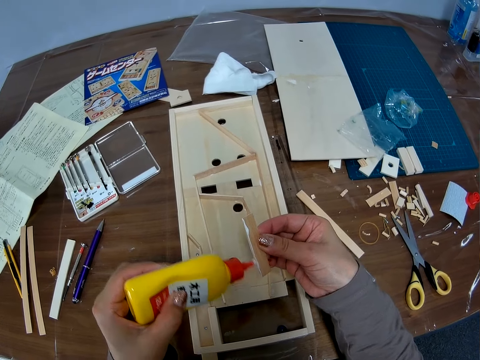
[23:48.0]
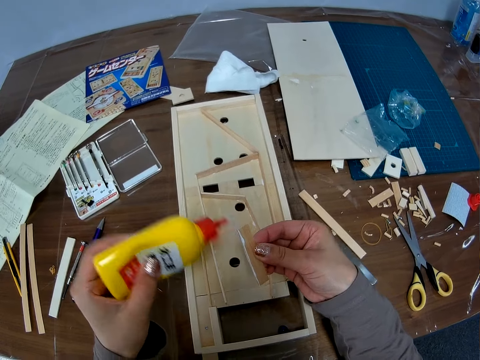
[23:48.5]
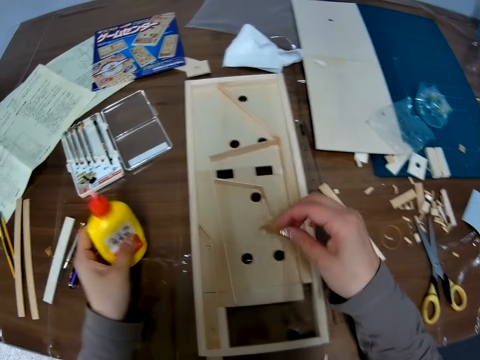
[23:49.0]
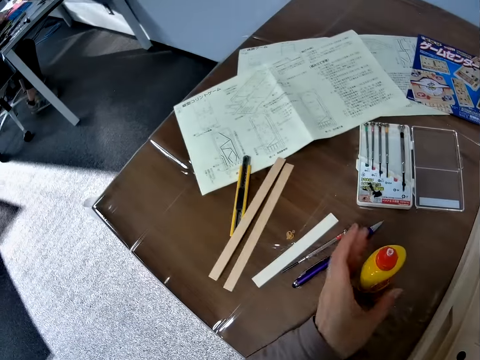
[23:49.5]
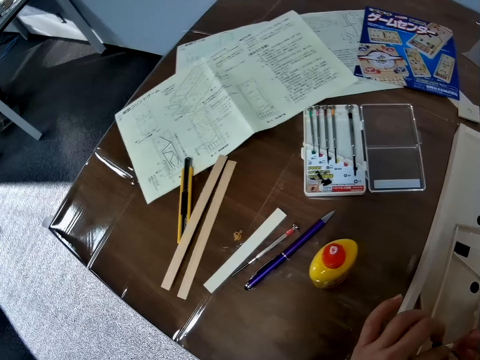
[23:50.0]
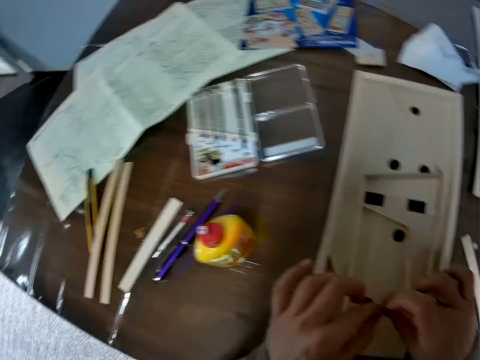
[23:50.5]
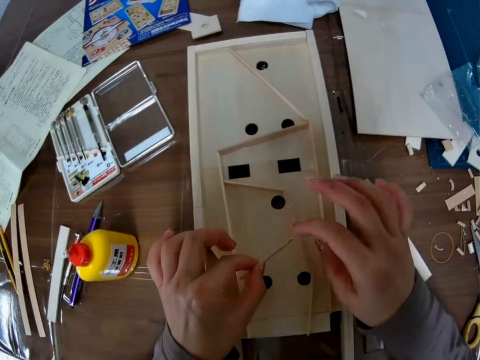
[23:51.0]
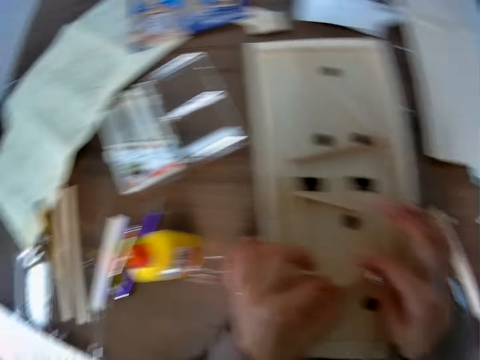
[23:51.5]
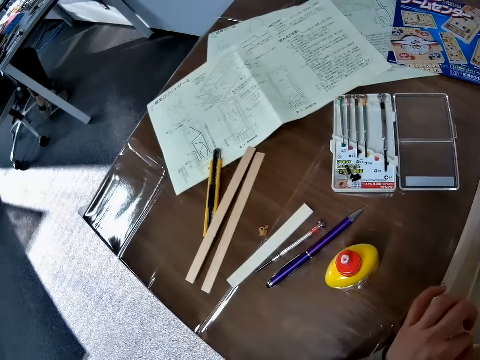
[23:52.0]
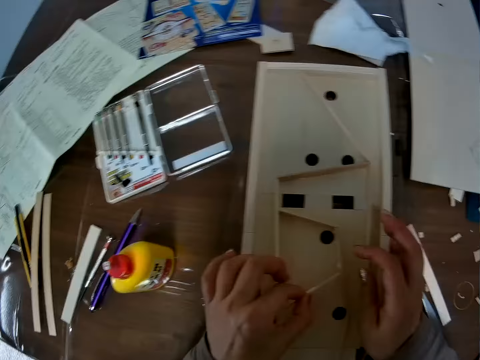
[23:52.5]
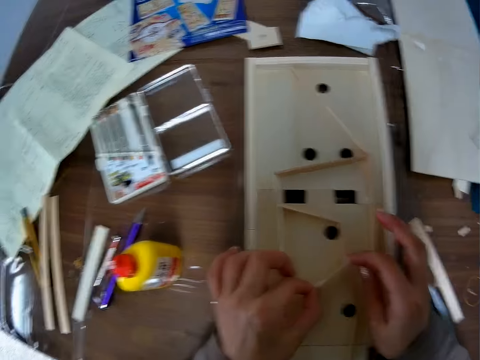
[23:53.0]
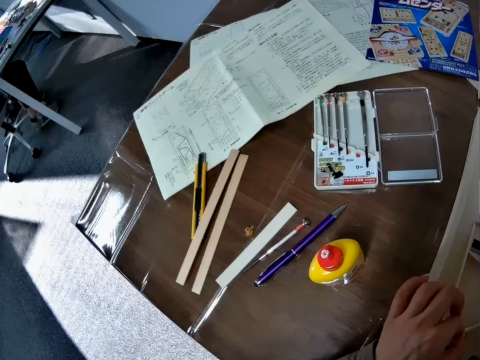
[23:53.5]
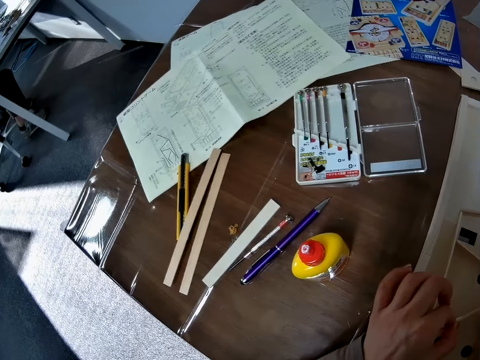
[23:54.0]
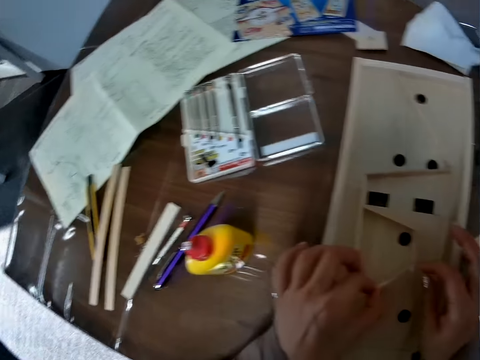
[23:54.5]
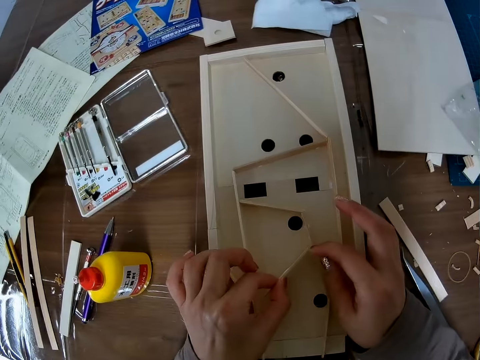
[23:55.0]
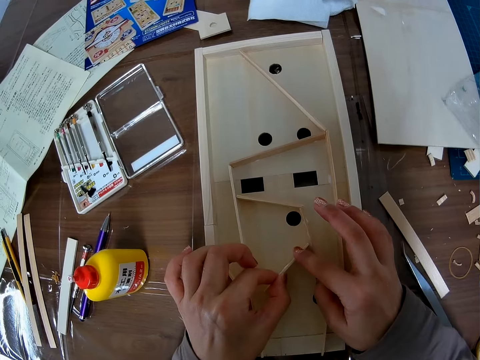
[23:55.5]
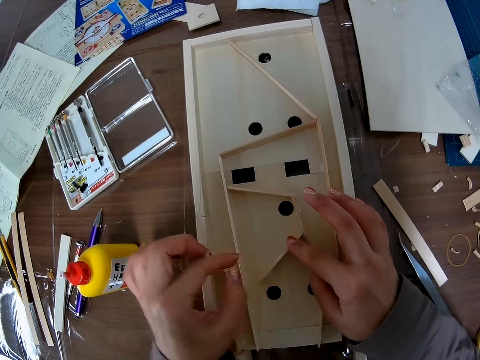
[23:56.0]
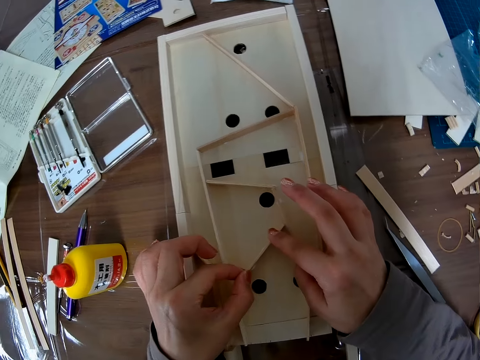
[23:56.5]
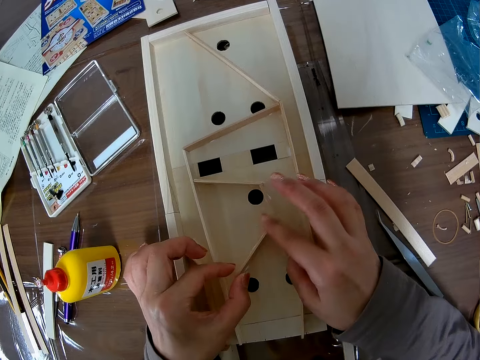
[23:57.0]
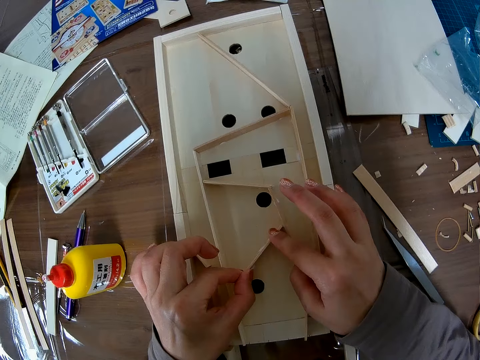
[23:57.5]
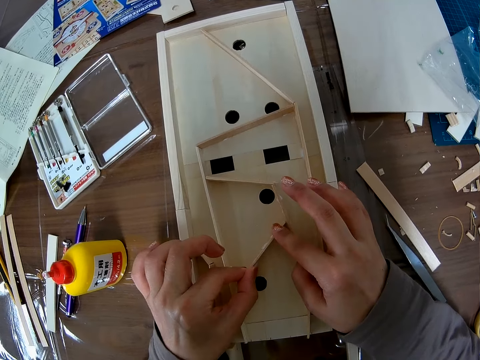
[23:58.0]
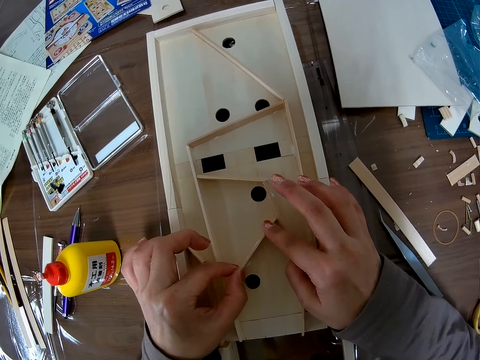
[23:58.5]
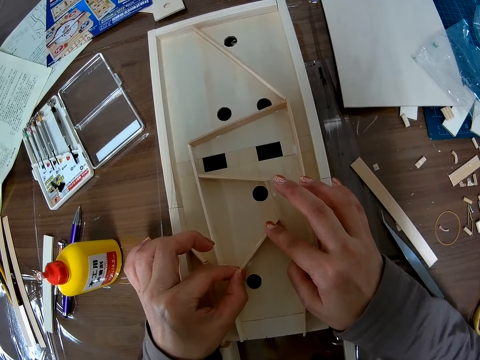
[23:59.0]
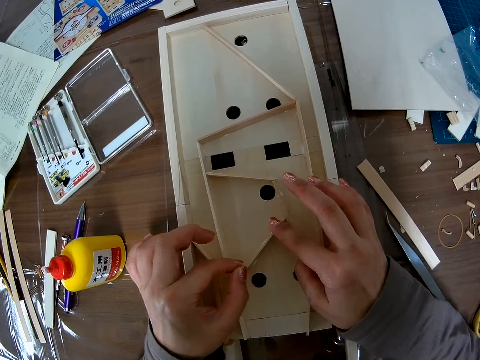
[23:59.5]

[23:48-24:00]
The camera wearer drops the glue on the table. They hold the wood with both hands. They change direction. They hold the wood. They change direction. They hold the wood. They press the wood.

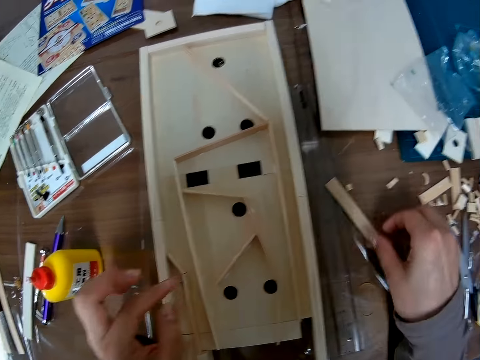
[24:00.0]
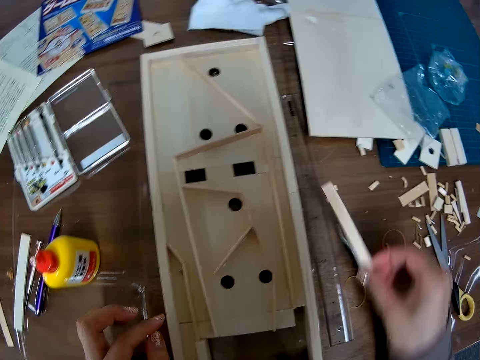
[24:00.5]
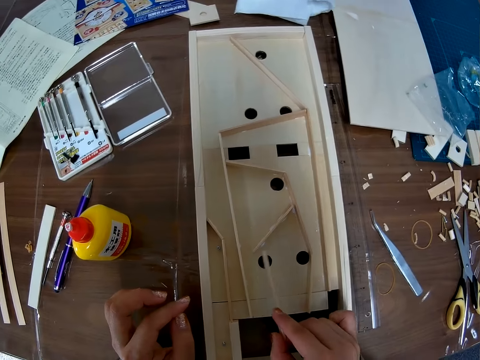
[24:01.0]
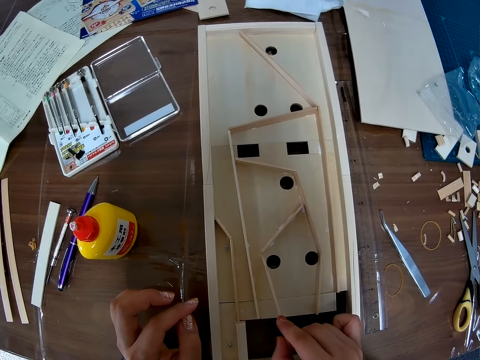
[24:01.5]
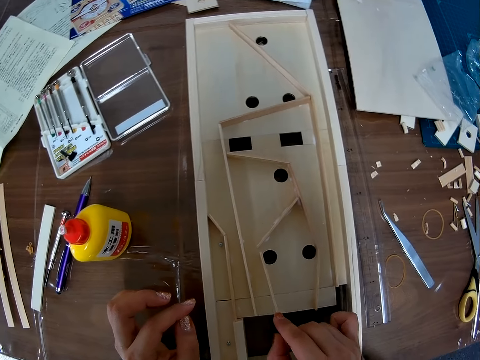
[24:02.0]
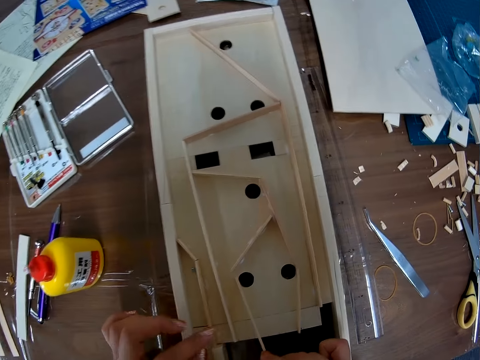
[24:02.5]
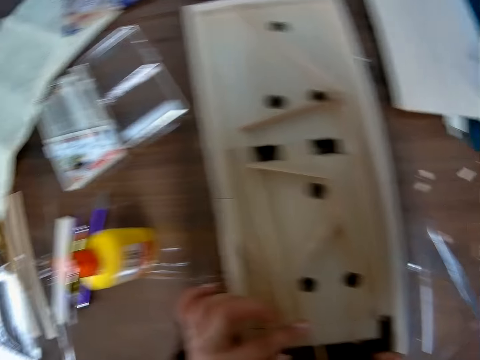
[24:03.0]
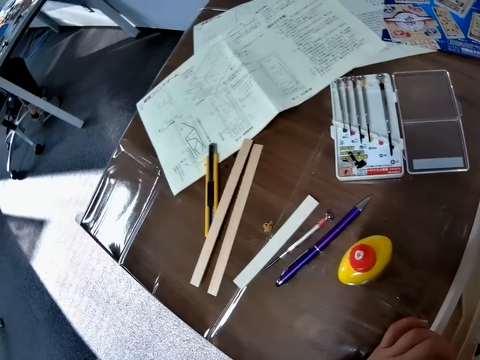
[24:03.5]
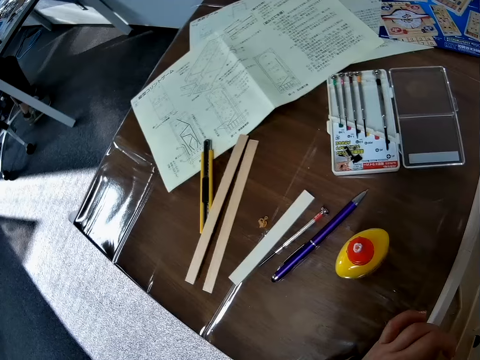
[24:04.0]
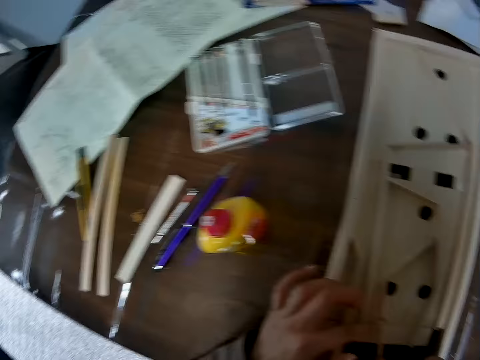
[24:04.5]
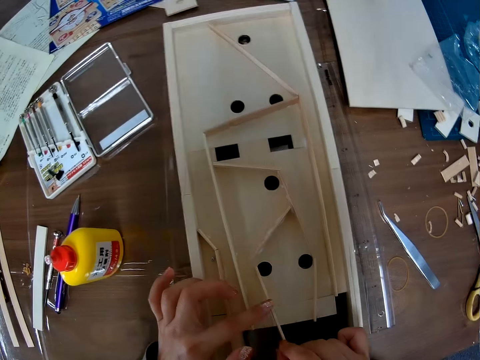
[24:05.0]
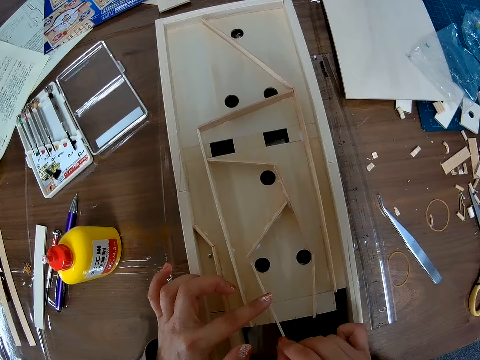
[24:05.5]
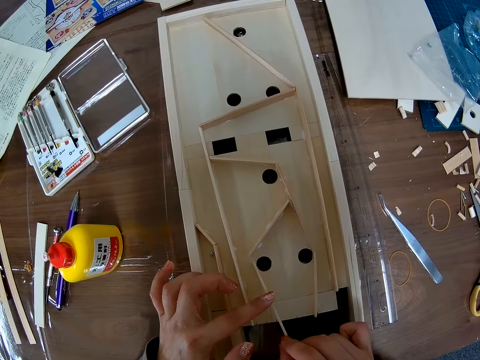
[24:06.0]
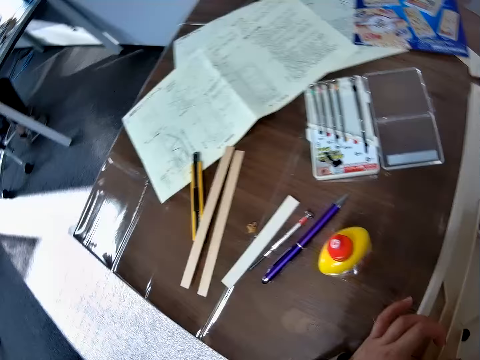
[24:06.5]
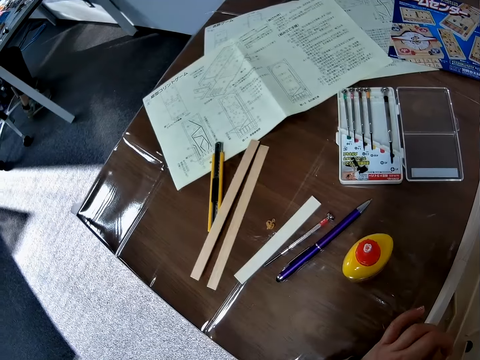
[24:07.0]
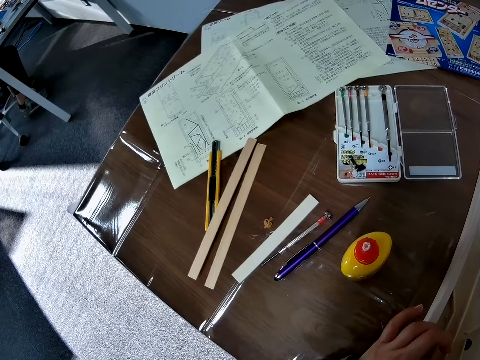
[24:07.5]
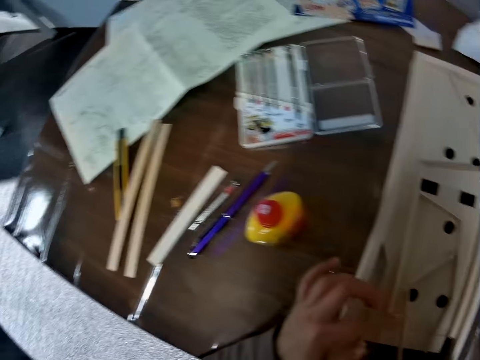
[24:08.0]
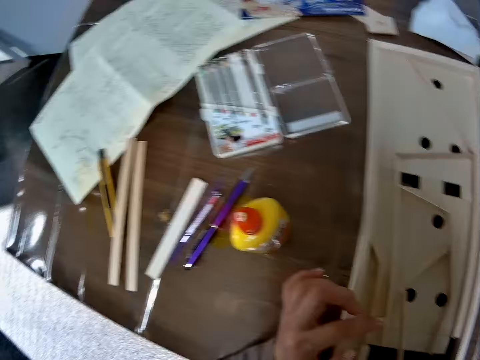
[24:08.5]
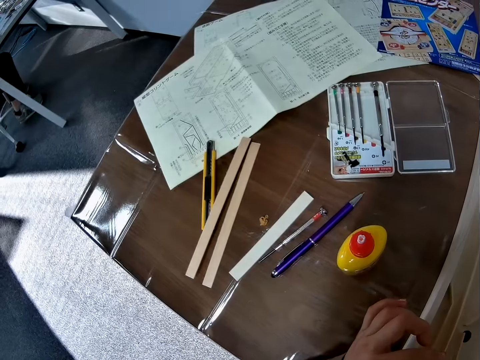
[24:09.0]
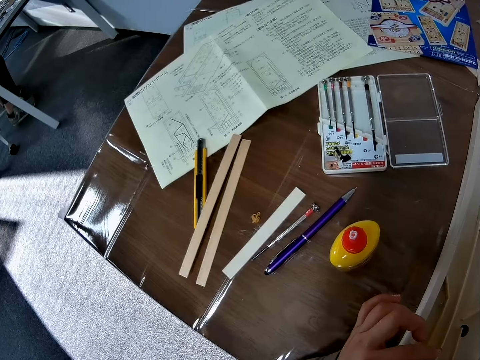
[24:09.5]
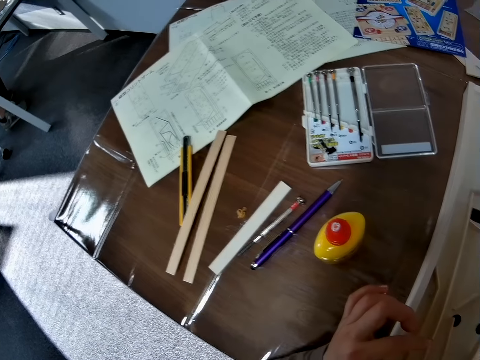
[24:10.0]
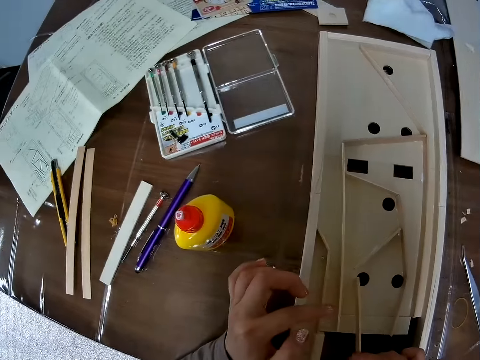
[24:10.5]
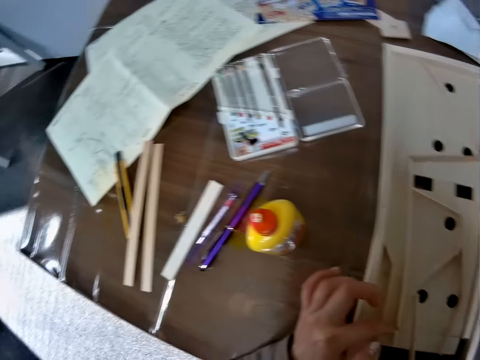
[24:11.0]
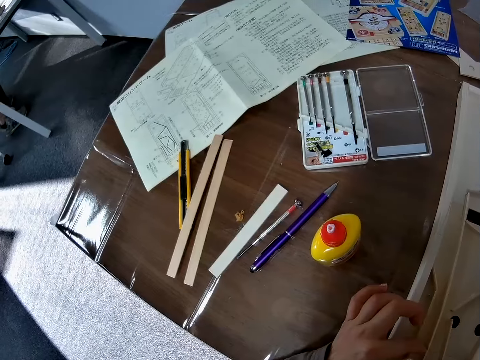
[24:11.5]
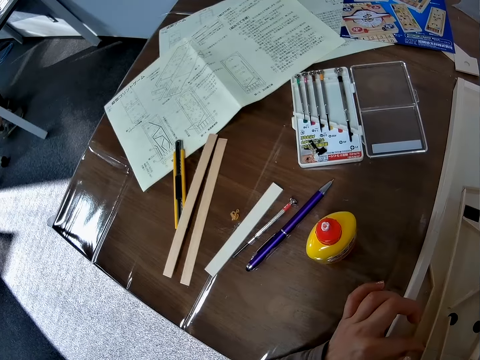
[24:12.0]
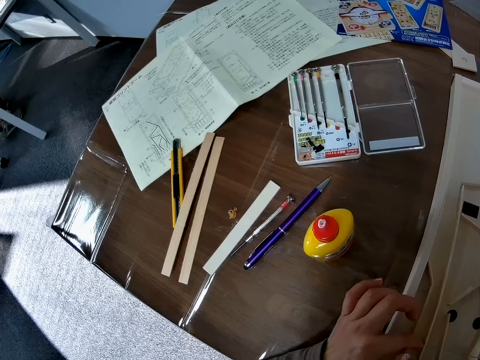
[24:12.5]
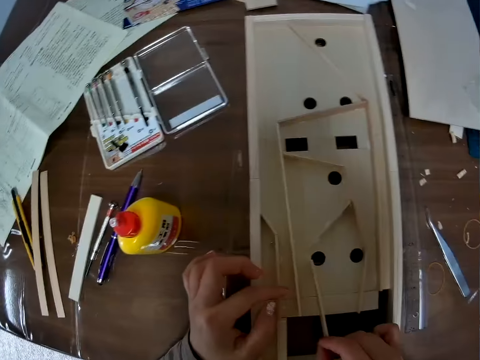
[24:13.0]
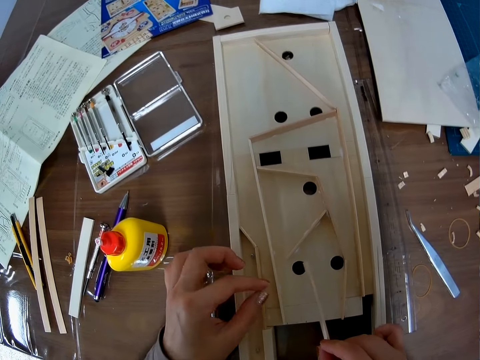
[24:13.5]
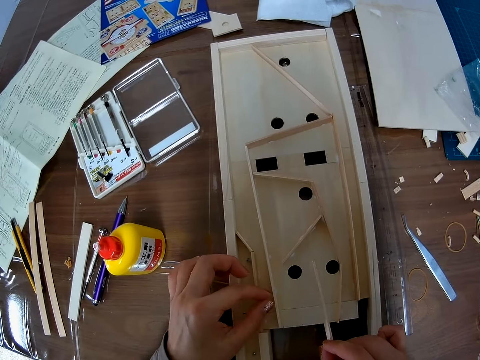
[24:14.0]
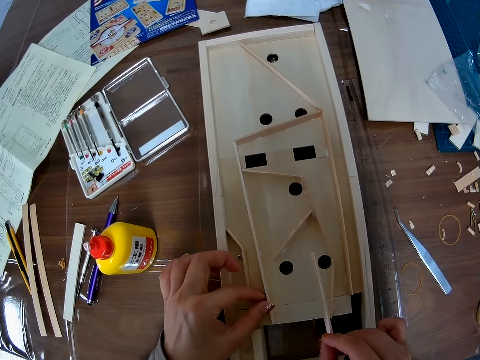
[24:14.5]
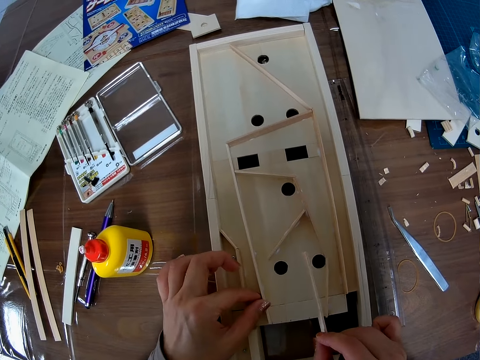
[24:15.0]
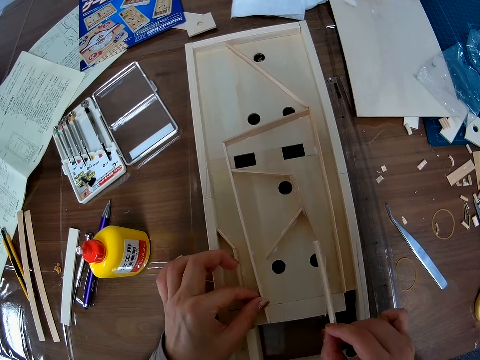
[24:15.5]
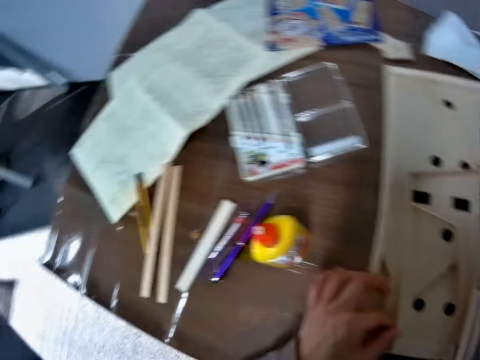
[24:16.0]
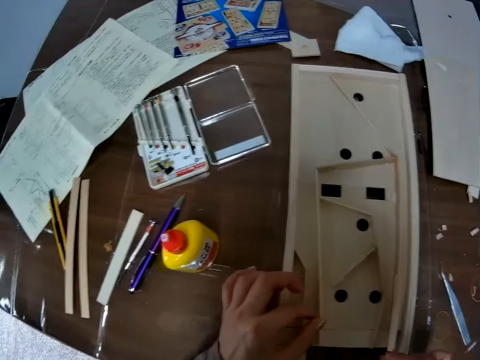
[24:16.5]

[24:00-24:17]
The camera wearer holds the wood. She picks another wood from the table. She places the wood in the assembled wood or pinball machine. She changes direction. She holds the wood. She changes direction. She holds the pinball machine. She changes direction. She touches the assembled wood with her left hand. She holds the pinball machine. She removes the wood in the assembled wood.
